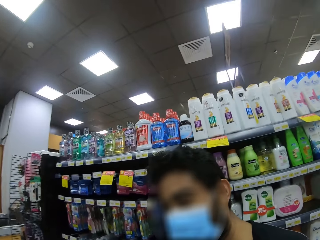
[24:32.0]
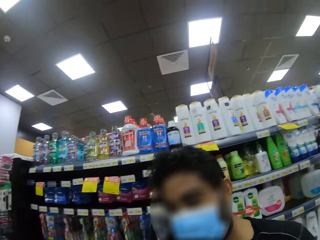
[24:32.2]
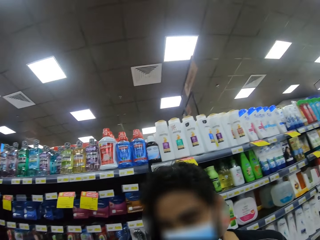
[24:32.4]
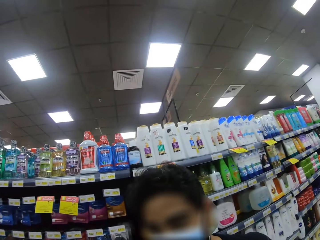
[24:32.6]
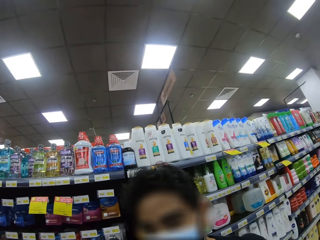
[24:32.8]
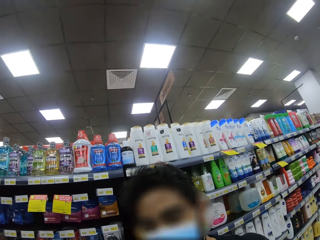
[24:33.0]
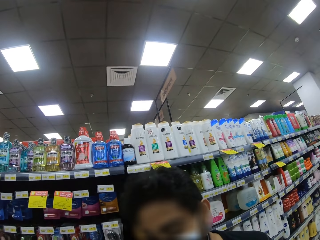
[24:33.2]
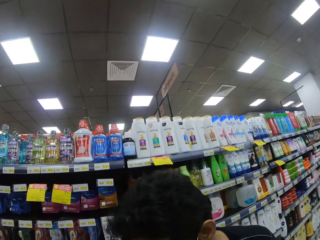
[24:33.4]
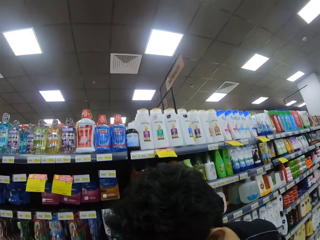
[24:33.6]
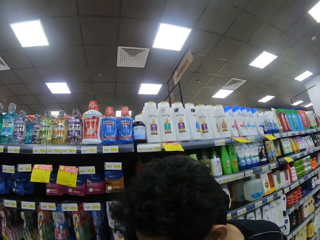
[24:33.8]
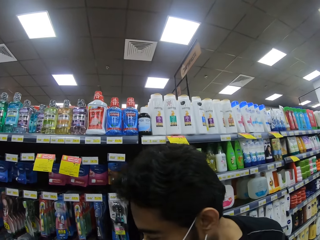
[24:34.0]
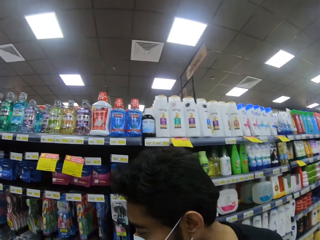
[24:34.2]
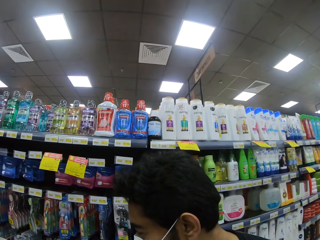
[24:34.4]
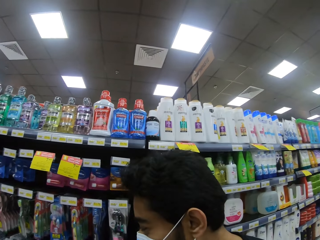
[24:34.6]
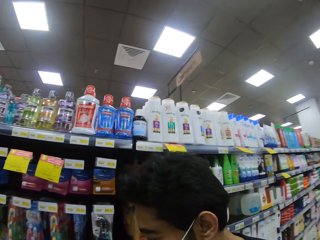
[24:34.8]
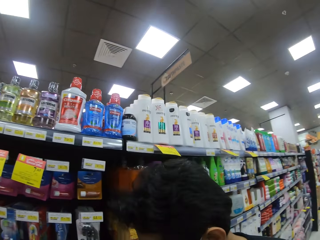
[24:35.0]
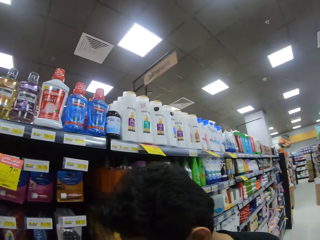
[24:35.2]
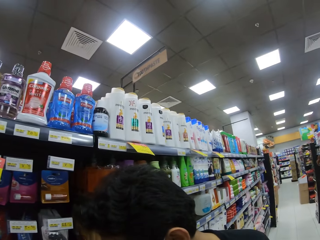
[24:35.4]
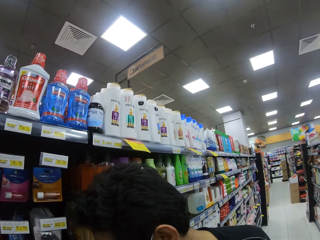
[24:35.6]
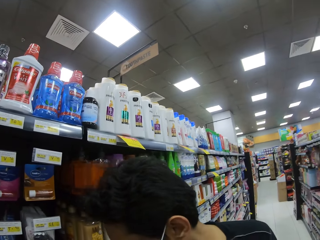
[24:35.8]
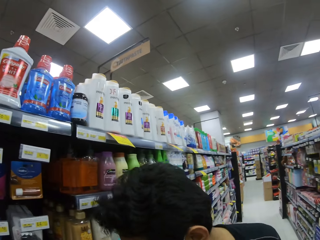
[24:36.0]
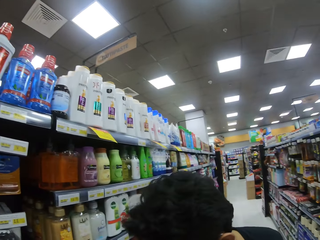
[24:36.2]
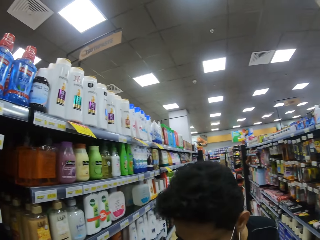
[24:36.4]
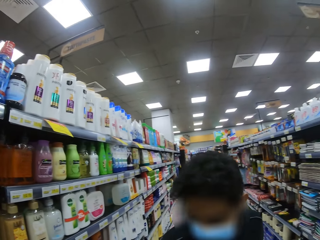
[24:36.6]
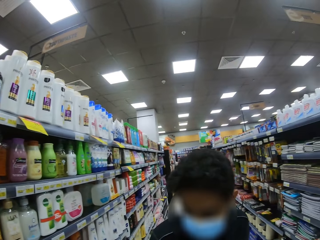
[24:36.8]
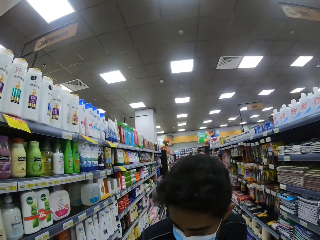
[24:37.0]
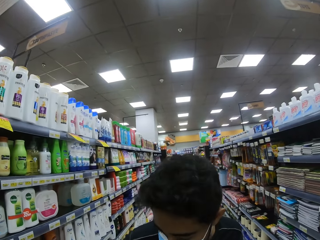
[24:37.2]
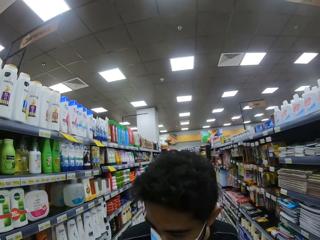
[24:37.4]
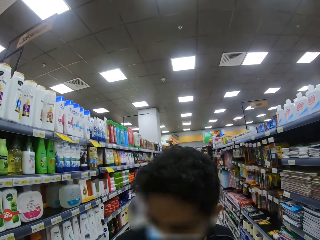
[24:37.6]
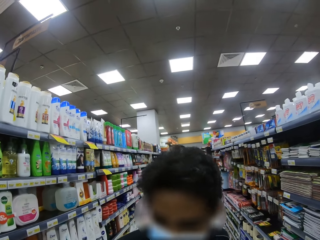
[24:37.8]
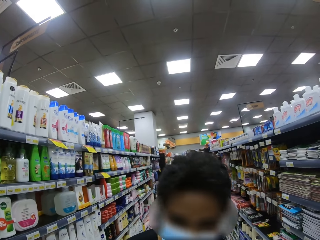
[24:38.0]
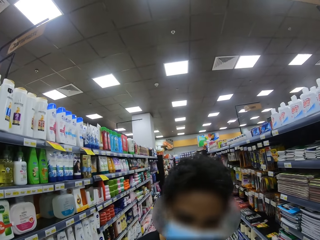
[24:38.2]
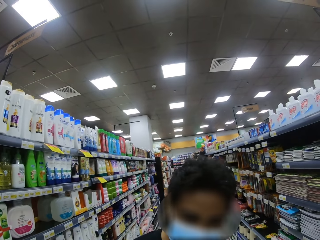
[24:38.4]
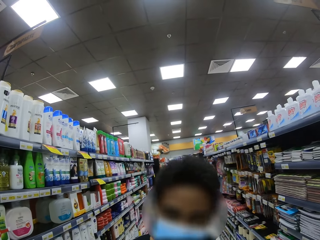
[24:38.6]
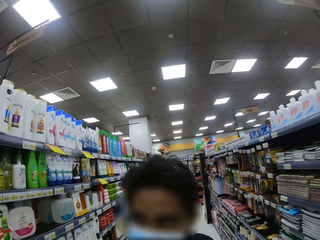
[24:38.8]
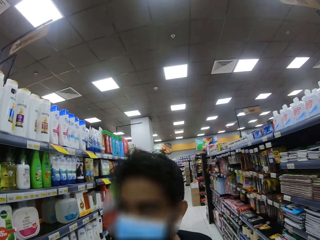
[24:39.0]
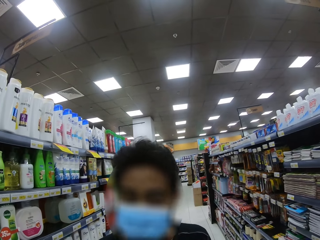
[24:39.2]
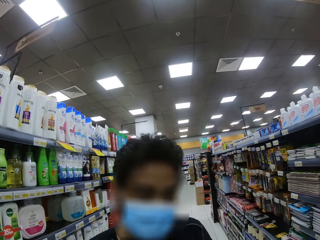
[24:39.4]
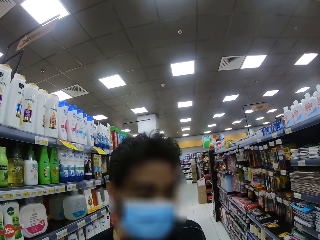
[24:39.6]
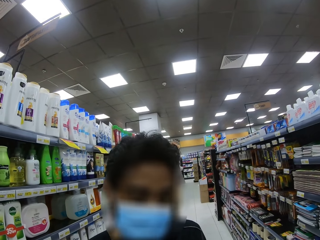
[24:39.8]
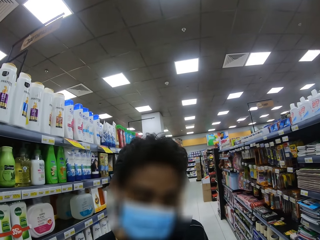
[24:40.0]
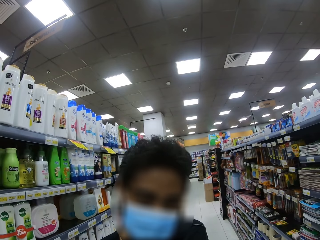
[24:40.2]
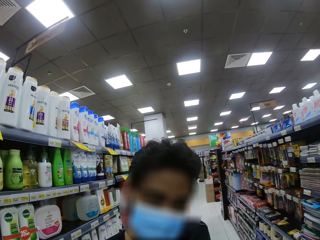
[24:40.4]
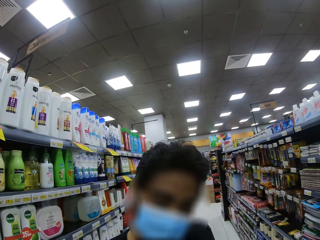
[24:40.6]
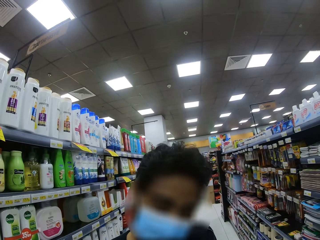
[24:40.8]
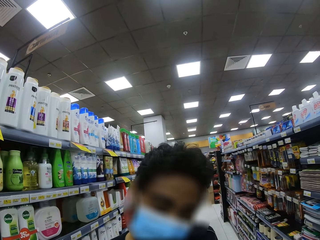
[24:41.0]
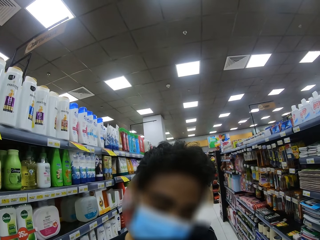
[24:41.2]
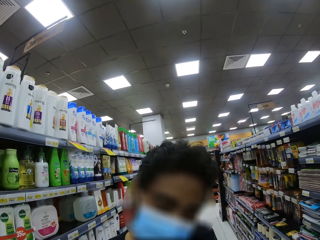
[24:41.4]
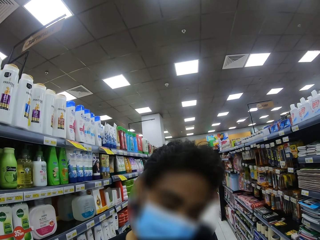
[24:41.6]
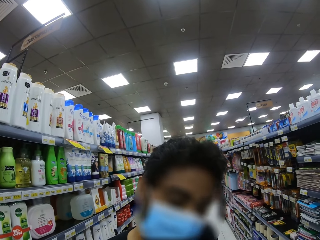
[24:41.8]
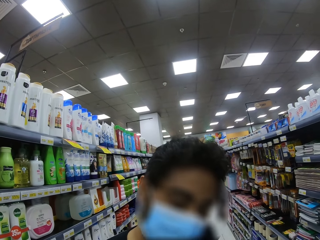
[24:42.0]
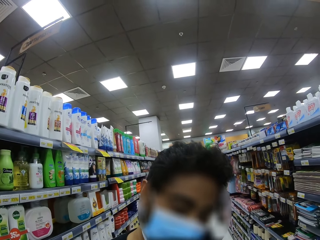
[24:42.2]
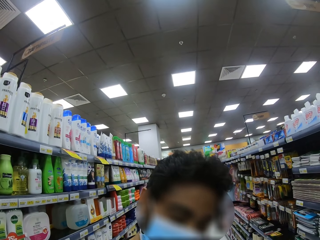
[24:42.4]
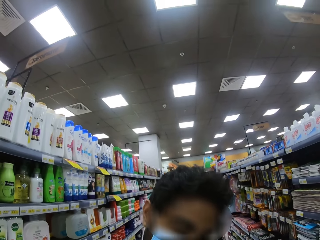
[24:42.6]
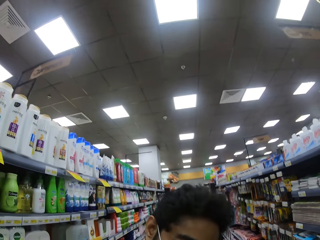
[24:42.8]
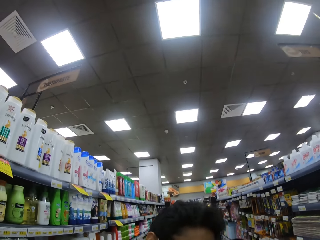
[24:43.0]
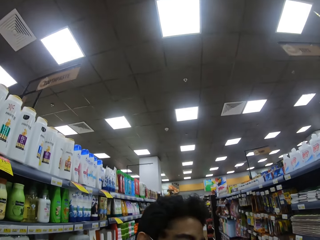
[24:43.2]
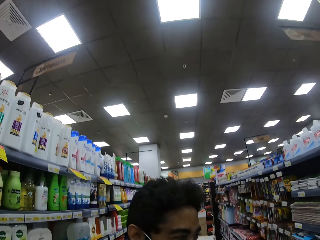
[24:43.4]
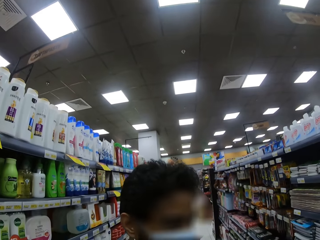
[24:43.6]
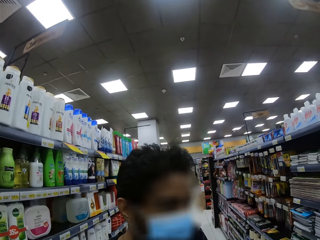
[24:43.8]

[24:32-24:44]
The camera wearer stops. They look right.

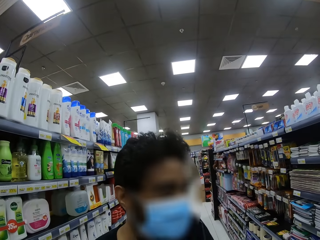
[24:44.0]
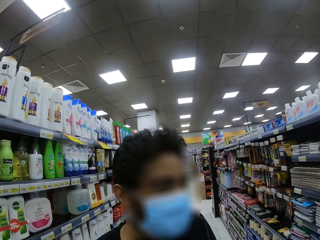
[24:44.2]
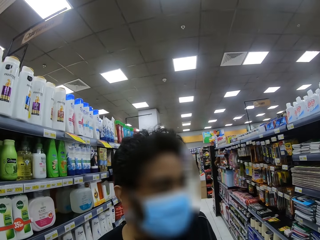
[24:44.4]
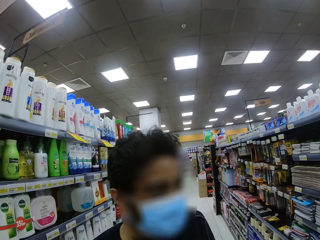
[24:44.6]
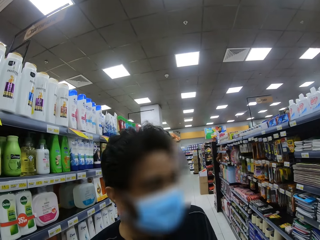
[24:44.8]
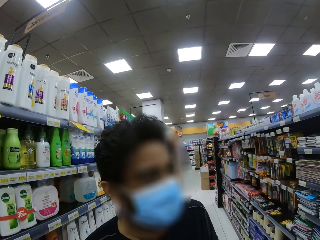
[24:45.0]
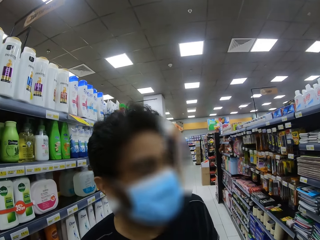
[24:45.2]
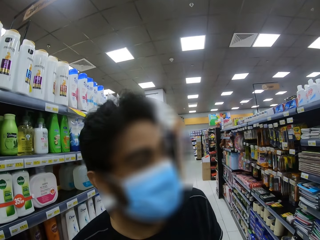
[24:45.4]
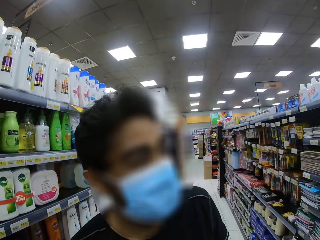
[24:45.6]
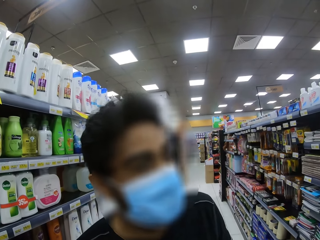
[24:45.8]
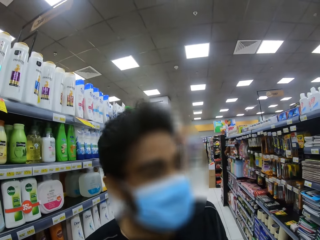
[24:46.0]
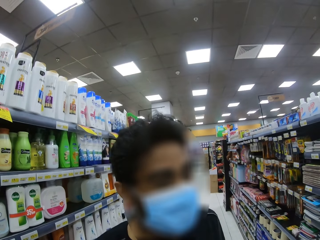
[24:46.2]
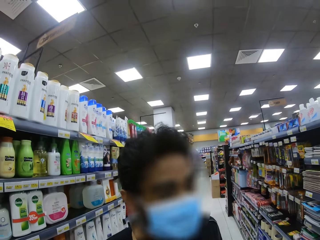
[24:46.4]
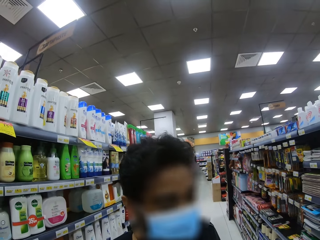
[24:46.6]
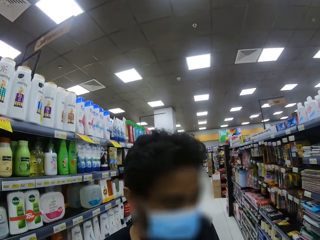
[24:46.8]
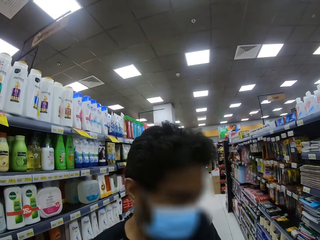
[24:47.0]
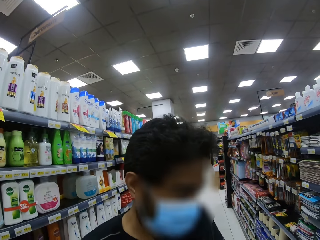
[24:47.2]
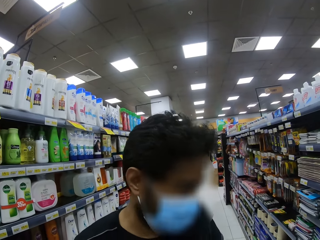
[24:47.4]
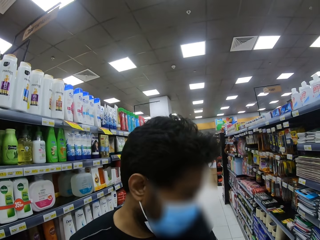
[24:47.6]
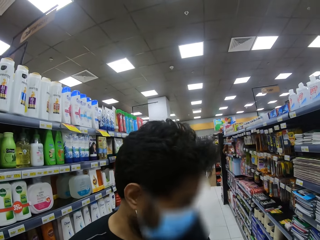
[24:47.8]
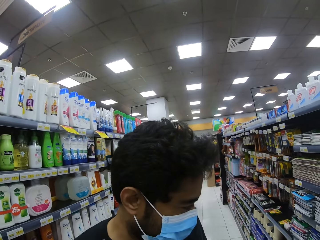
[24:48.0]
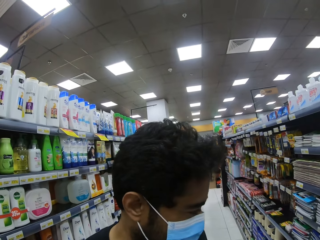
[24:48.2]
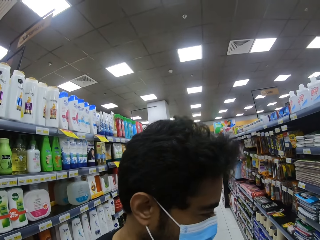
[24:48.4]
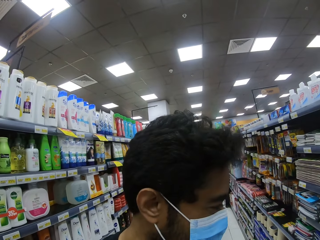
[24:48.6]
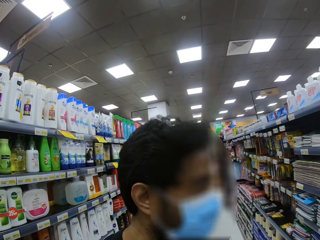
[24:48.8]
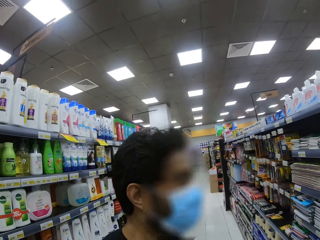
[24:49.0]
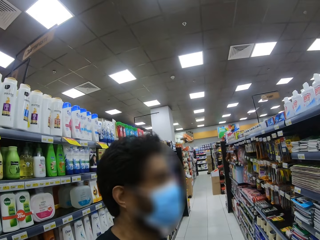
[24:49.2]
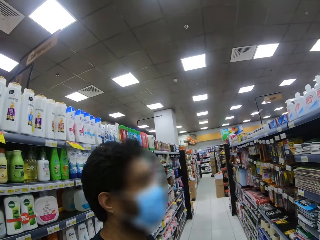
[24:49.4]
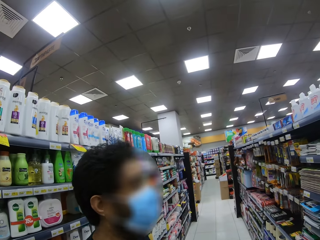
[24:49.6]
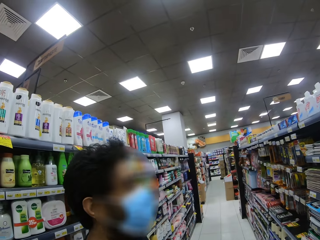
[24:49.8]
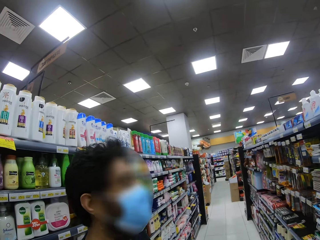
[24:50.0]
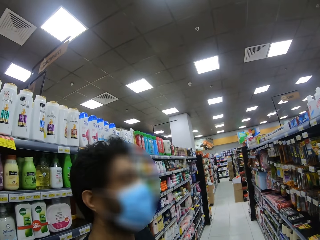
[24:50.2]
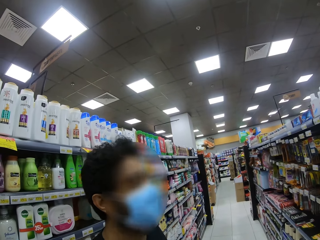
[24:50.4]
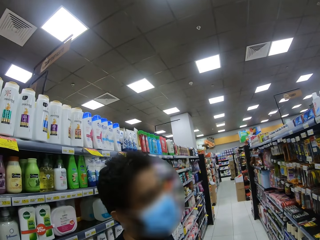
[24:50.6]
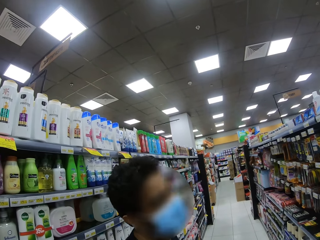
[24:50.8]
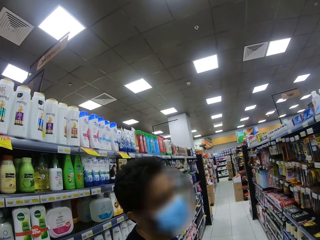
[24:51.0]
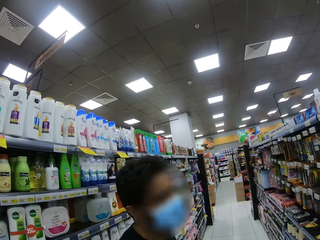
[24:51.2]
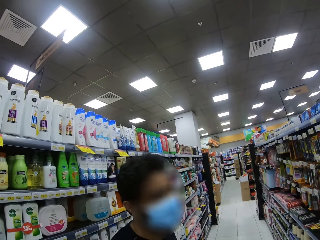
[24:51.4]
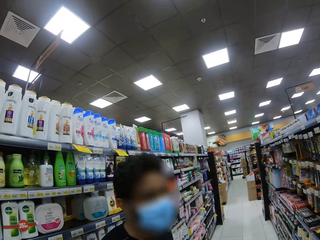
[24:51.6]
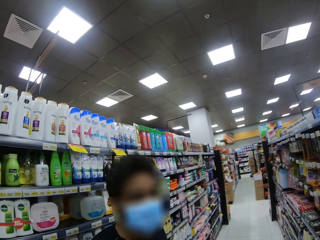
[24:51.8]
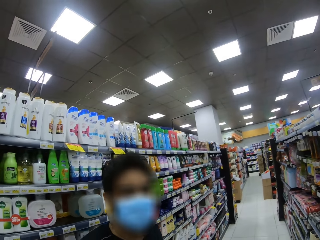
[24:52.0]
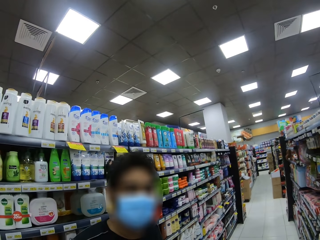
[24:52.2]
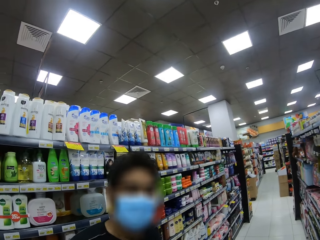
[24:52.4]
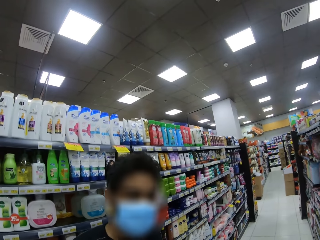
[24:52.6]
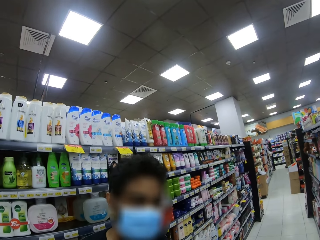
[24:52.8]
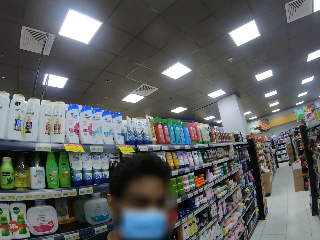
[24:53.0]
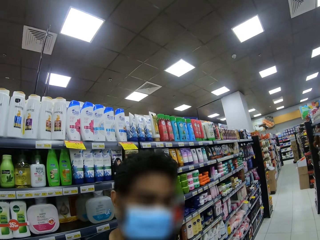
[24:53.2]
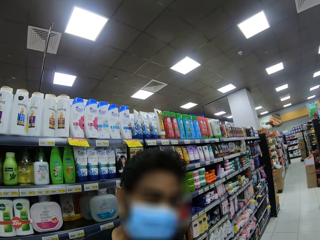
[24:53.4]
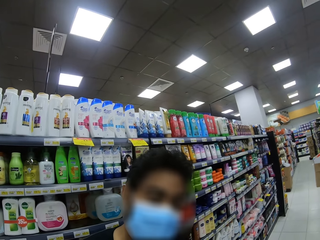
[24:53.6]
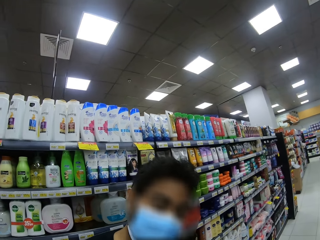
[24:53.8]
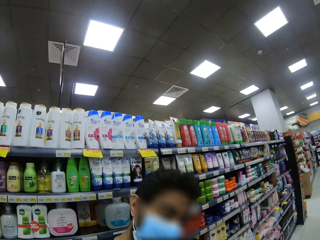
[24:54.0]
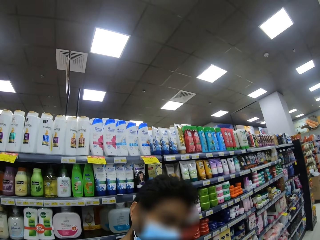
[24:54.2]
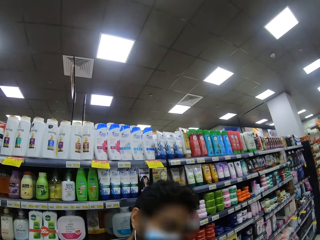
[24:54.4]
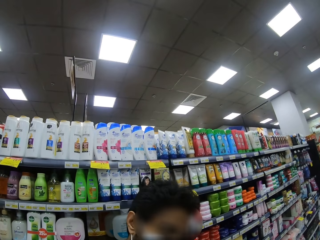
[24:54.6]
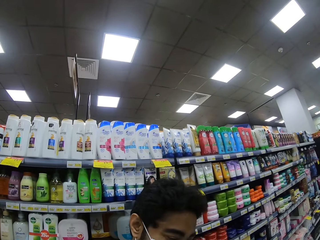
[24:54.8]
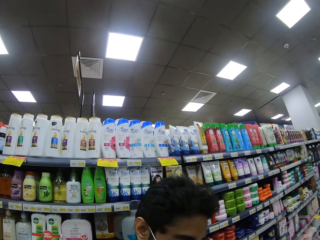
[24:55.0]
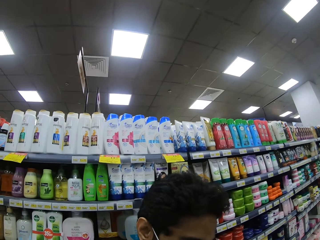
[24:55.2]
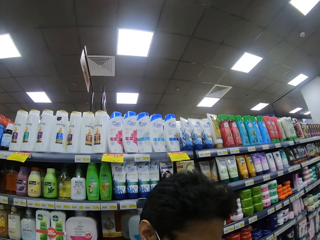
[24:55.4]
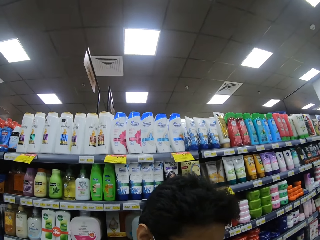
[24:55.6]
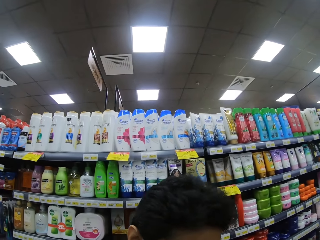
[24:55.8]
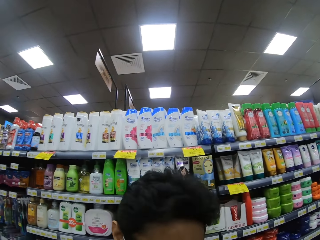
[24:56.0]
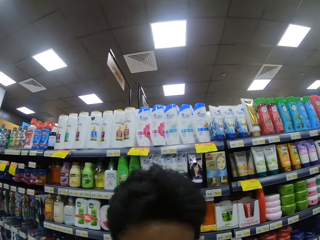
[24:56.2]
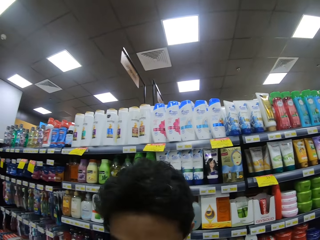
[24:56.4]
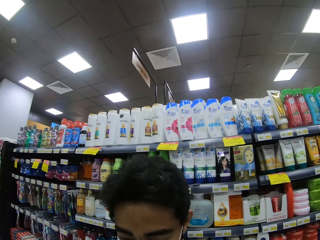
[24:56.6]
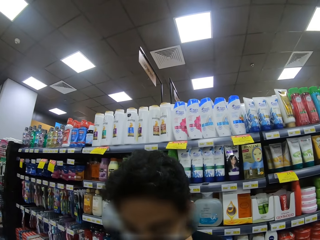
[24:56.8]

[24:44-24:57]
The camera wearer converses with a person.
